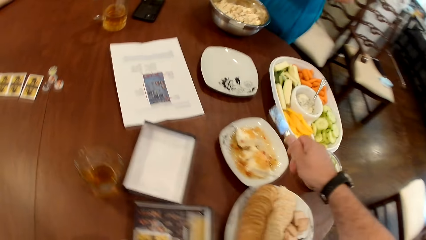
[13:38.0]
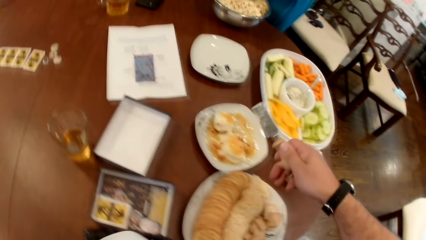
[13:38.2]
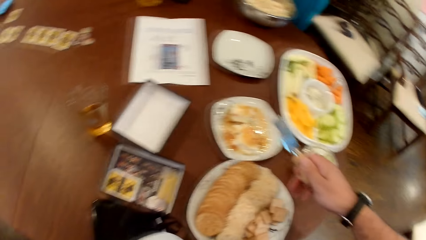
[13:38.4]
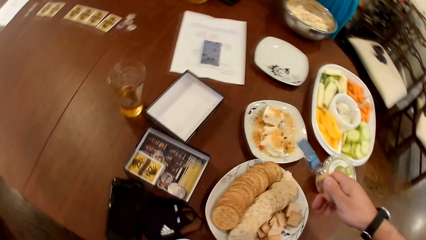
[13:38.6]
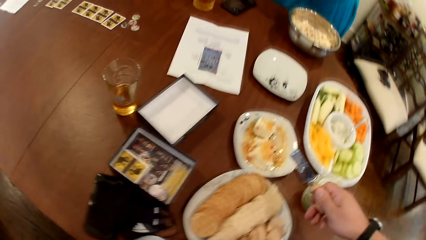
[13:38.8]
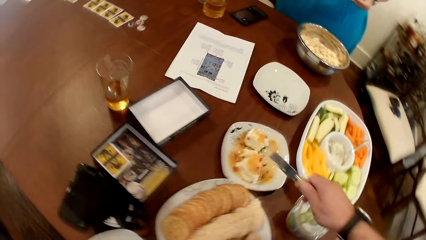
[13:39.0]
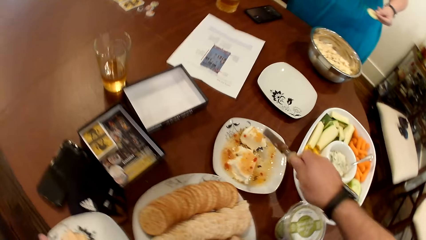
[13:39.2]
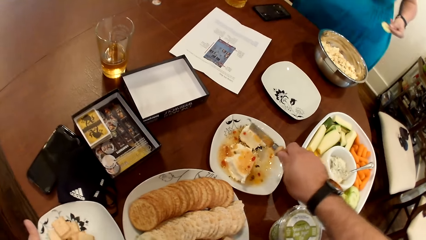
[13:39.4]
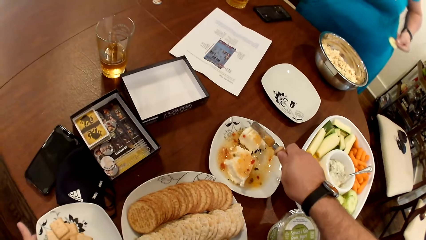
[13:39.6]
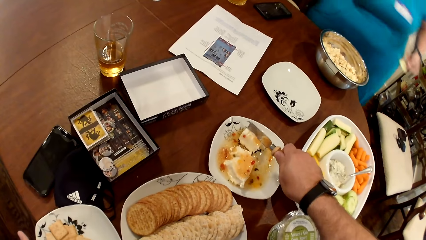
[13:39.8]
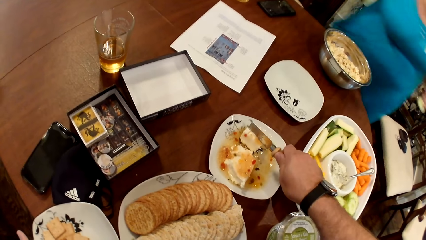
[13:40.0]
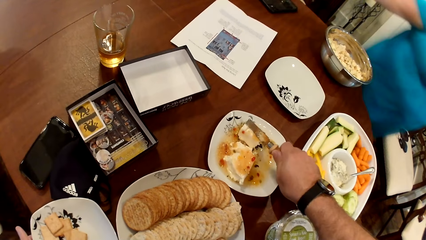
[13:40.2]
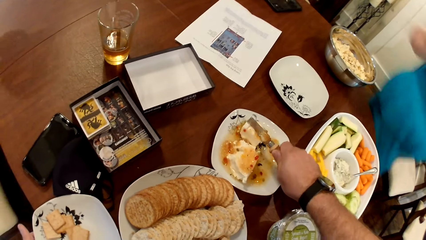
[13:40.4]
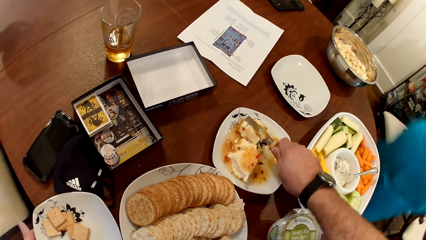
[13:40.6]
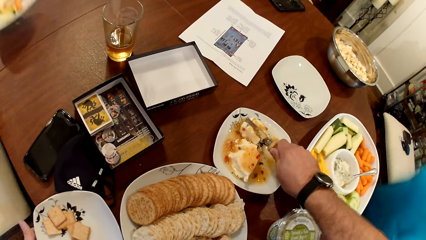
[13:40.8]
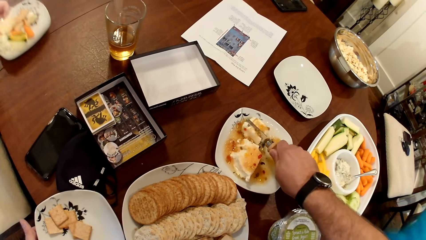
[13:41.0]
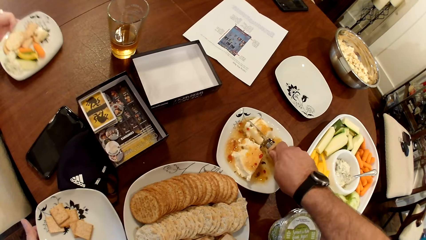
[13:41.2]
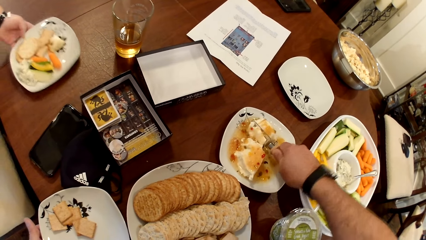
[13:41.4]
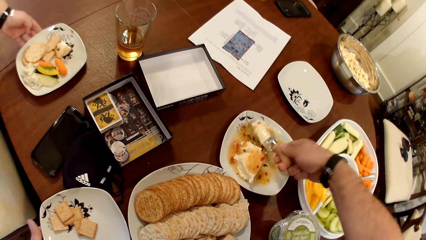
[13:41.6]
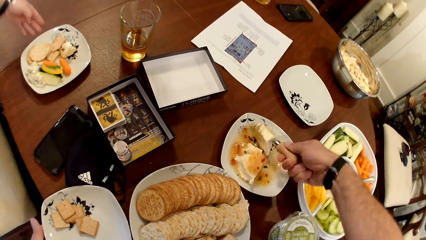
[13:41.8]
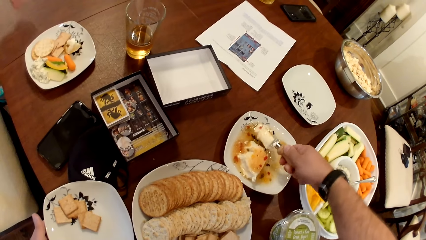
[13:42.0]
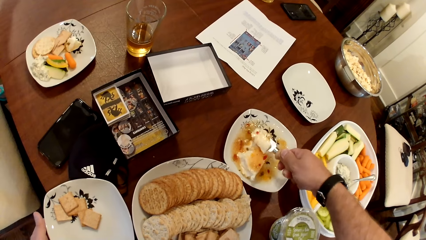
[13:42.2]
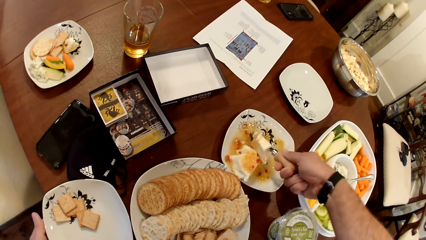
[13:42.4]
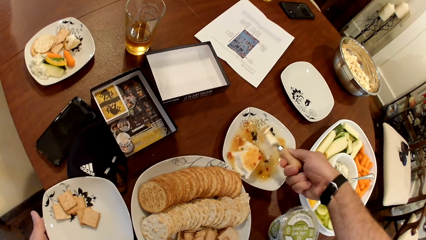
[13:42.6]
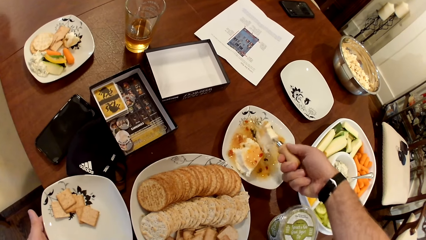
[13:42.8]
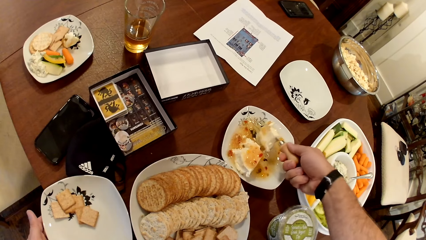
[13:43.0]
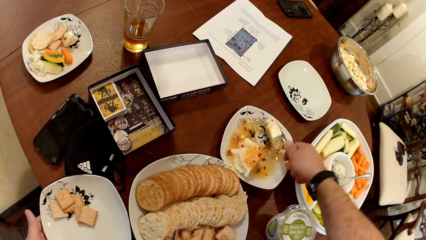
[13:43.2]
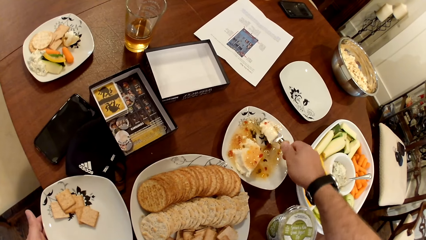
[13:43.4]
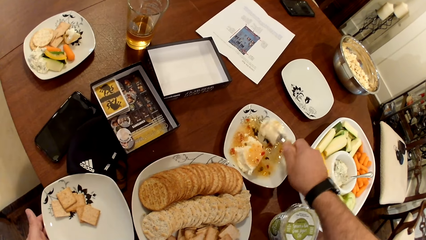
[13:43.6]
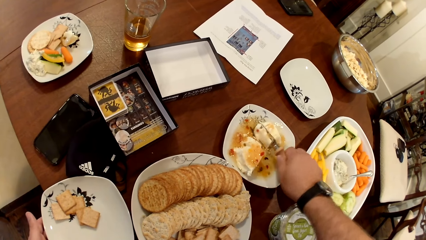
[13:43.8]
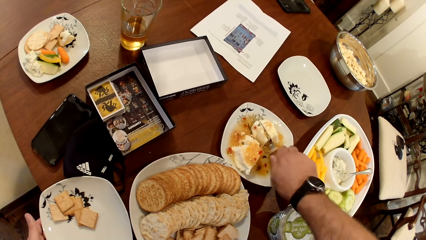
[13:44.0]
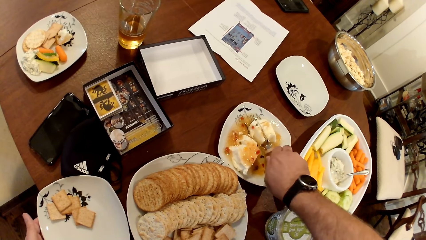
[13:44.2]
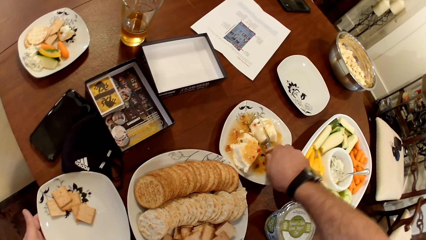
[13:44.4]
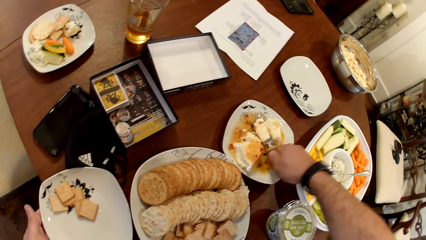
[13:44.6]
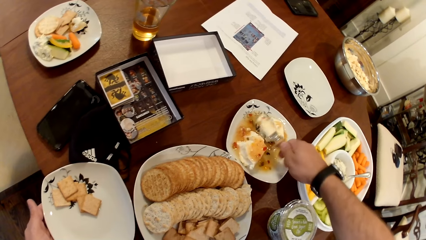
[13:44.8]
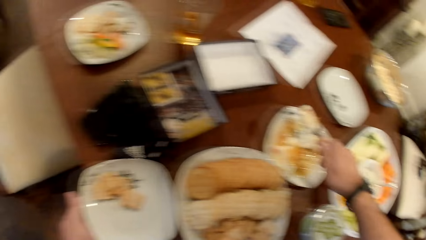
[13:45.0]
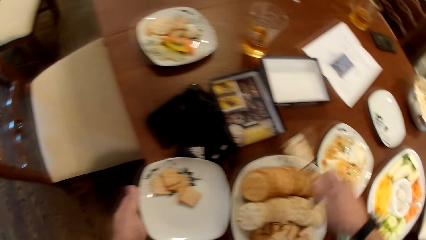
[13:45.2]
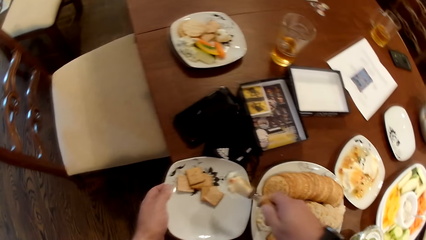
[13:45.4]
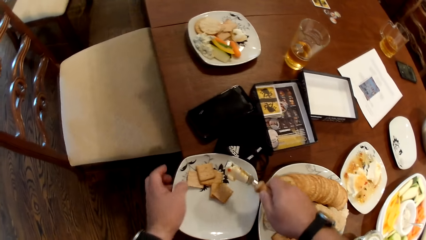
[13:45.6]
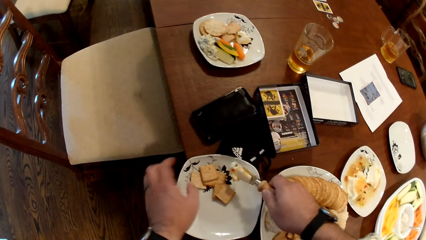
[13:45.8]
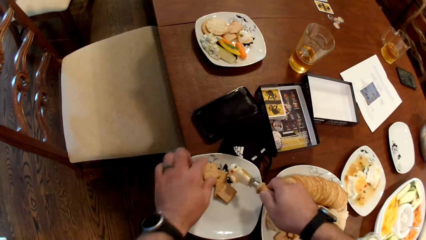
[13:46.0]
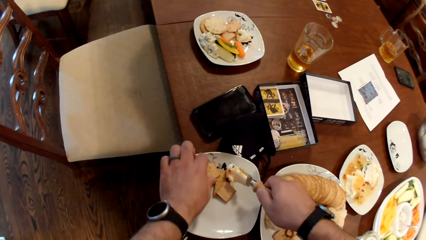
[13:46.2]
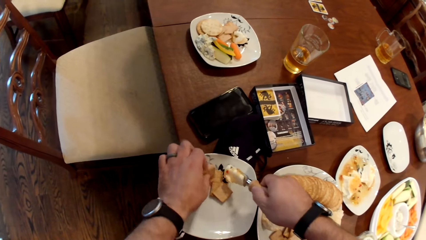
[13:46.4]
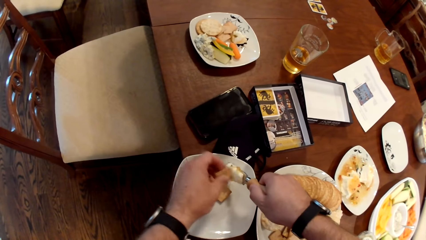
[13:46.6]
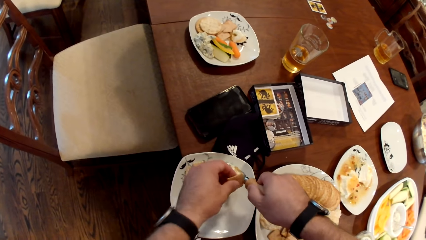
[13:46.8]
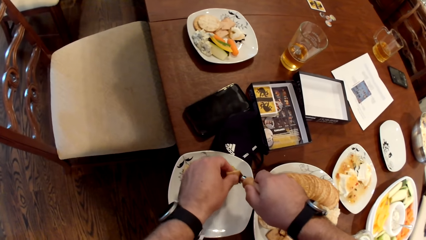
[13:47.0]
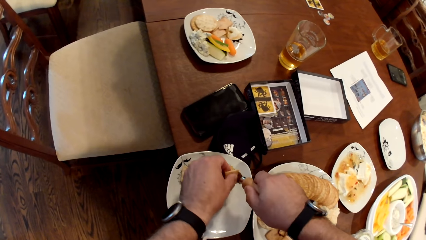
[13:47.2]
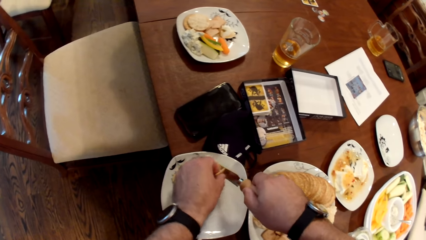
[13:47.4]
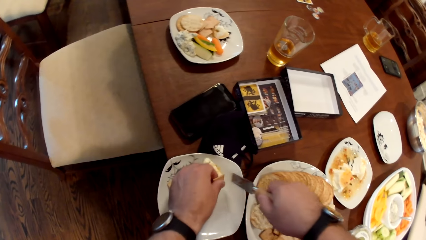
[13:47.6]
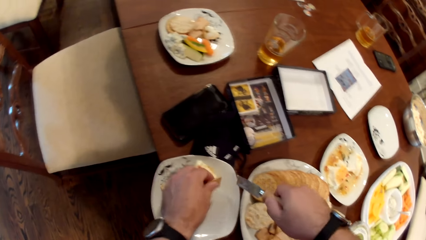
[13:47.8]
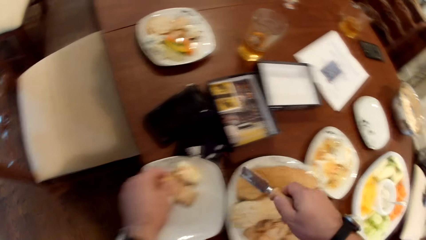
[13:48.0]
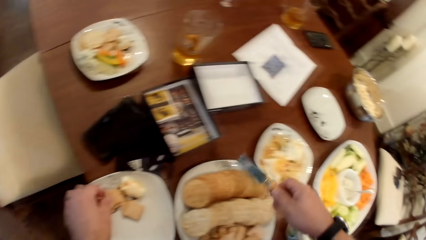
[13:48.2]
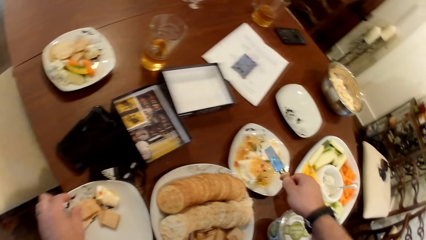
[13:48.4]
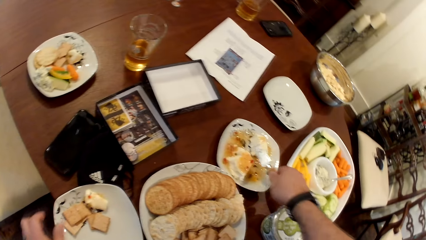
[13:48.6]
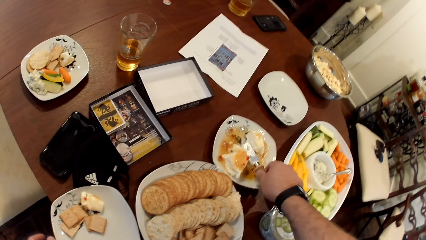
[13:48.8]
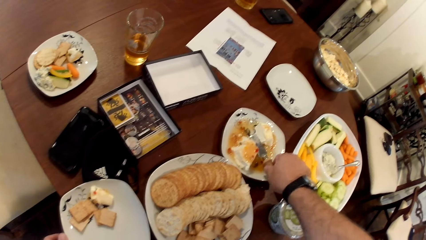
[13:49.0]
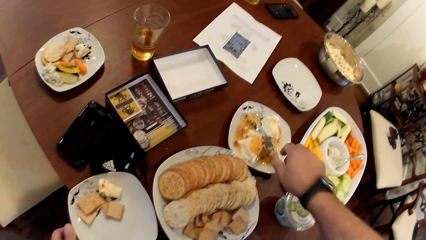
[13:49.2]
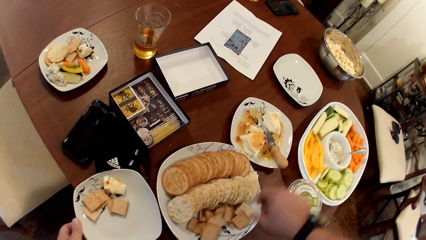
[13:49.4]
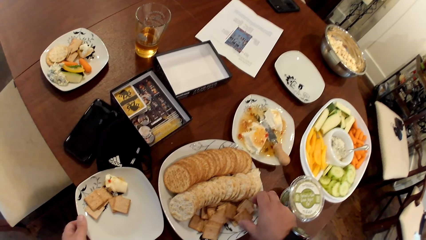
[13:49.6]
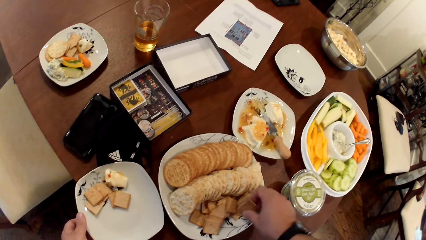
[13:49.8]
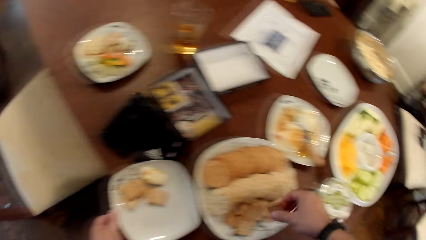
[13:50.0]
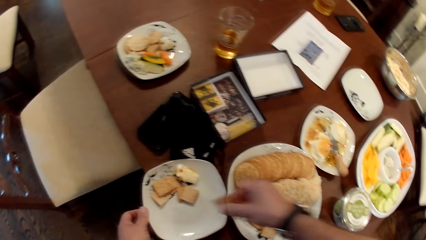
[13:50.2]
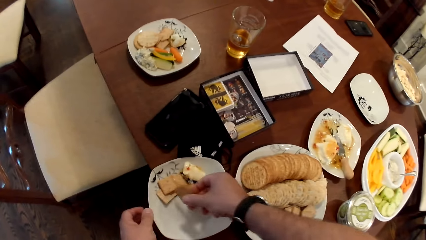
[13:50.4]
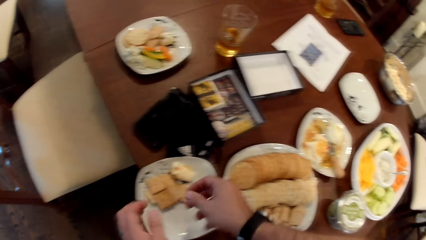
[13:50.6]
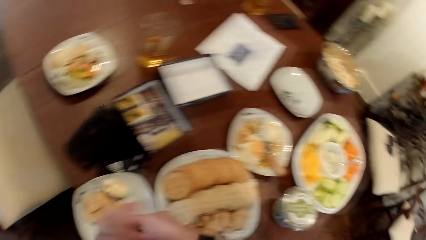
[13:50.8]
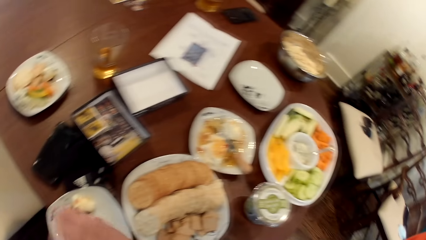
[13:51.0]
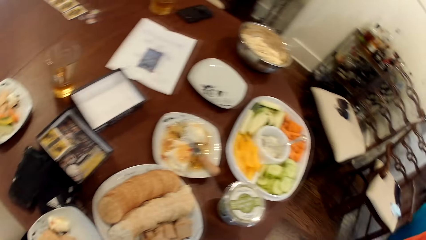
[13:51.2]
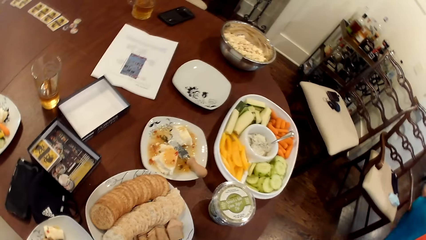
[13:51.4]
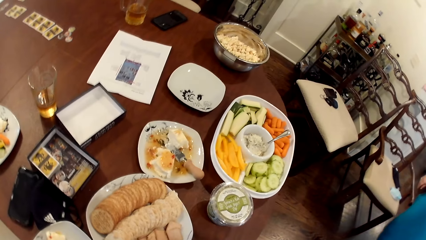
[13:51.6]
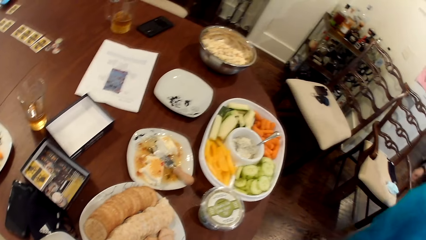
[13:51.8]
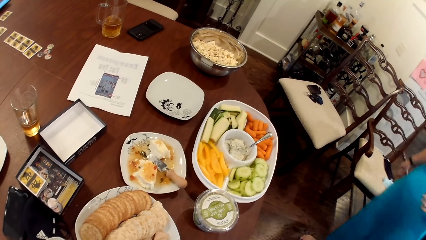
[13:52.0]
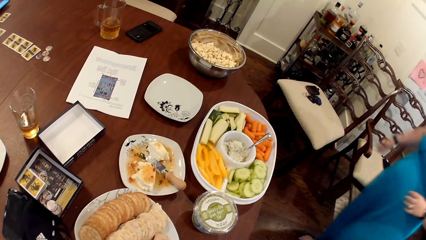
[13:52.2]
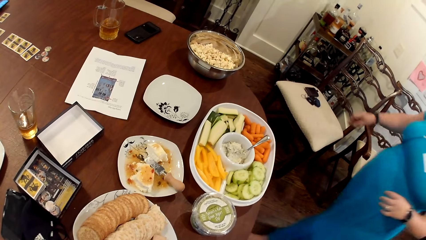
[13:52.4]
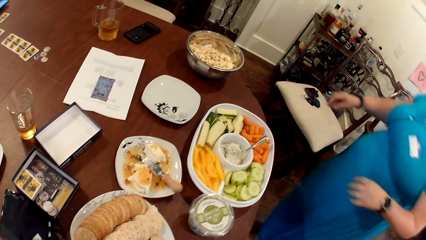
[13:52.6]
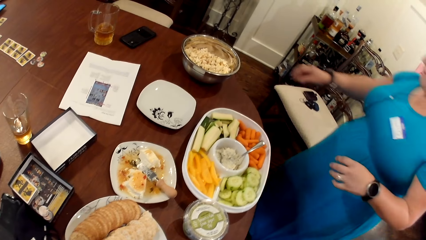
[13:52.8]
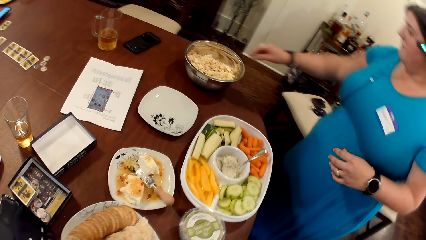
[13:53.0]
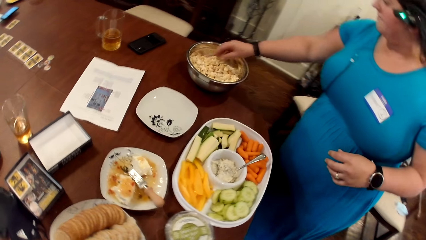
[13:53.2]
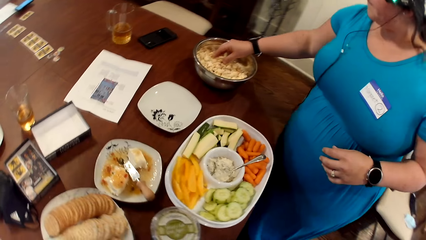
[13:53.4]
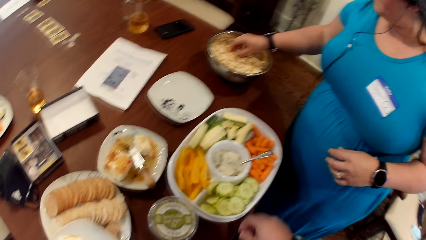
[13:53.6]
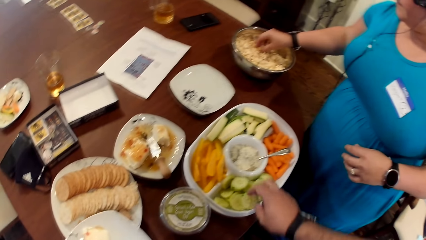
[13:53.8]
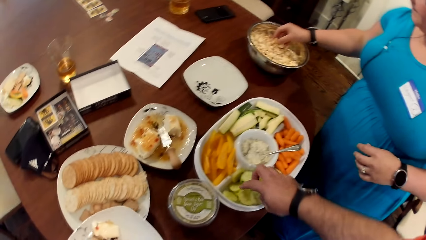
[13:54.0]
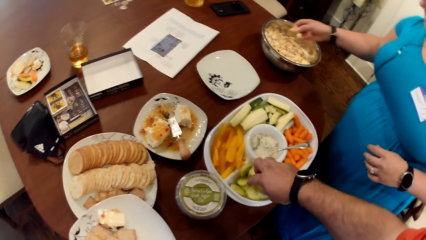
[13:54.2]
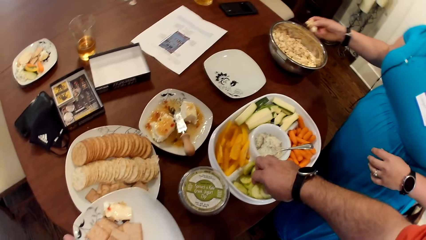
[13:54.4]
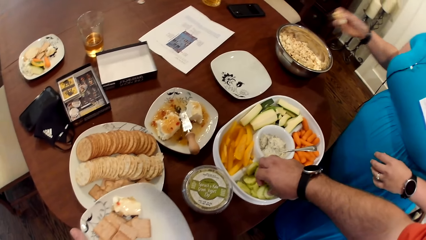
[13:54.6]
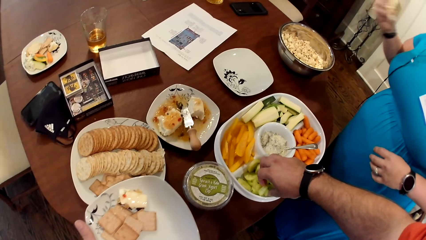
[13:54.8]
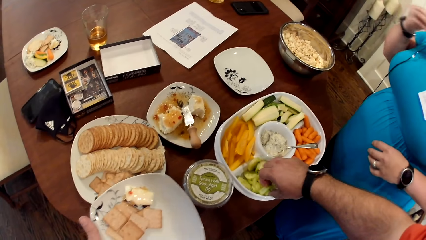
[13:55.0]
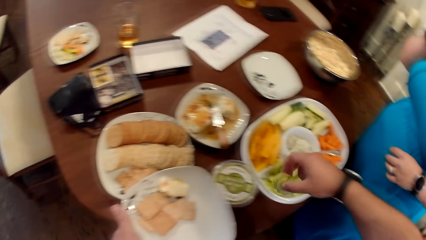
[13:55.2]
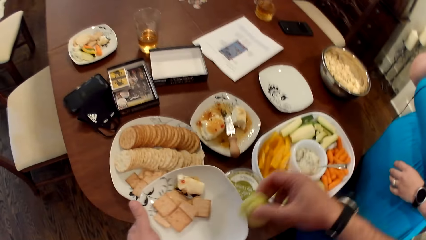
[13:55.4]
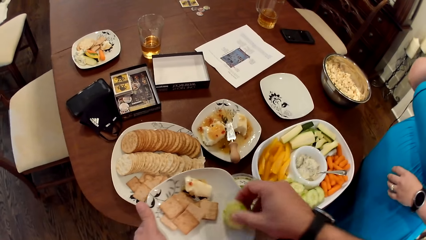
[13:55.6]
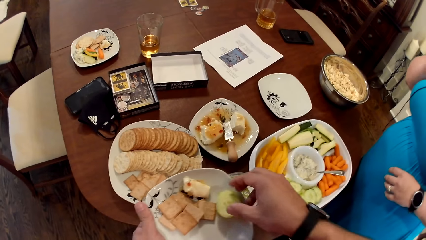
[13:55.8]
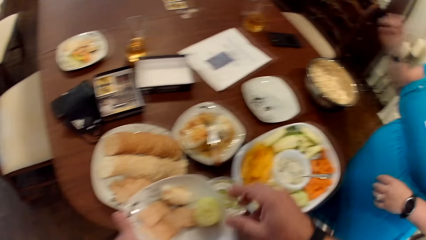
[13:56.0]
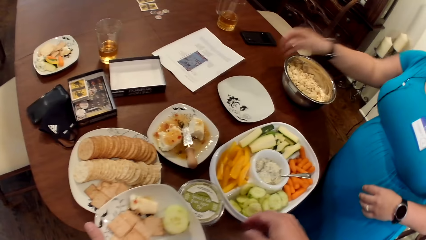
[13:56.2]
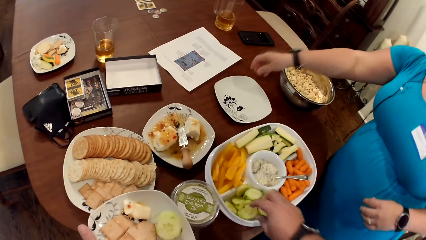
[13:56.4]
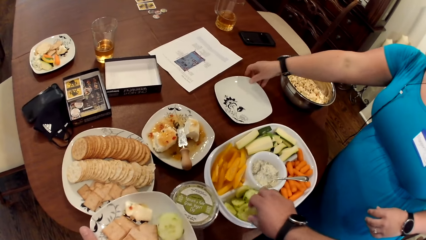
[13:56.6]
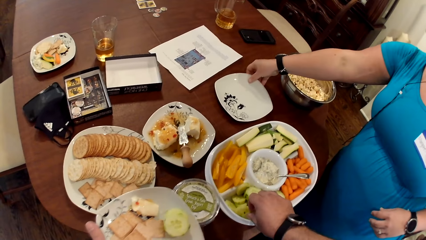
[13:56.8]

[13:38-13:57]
The woman drops her food plate on the table with her left hand. The camera wearer puts a snack on the plate. He picks a piece of biscuit from his plate with his left hand. He holds the biscuit. He scrapes the cheese cream into the plate with the biscuit in his left hand. He puts a snack on the plate. He drops the butter knife in his right hand into the bowl of cheese cream. He picks some biscuits from the serving bowl on the table with his right hand. He drops the biscuits on the plate in his left hand. He flaps his hands over his plate. Another woman walks towards the meals on the table. The other woman picks some popcorn from a metallic bowl on the table. The camera wearer picks some sliced cucumber from the bowl of vegetables using his right hand. The other woman eats the popcorn in her right hand. The camera wearer places the sliced cucumber in his right hand on his plate. He picks some sliced cucumber from the bowl of vegetables using his right hand.
